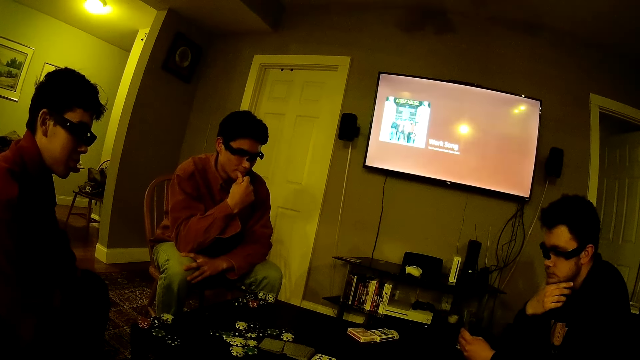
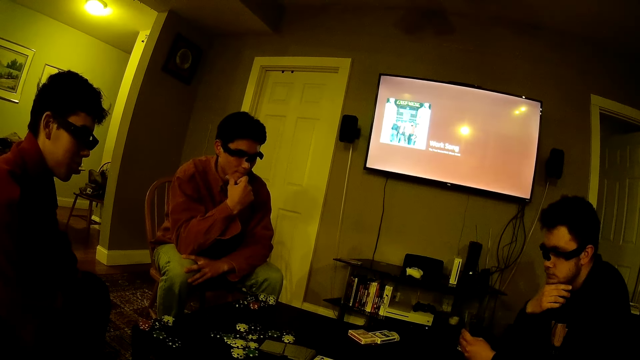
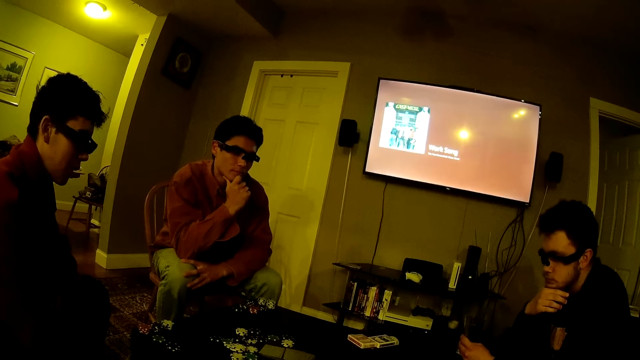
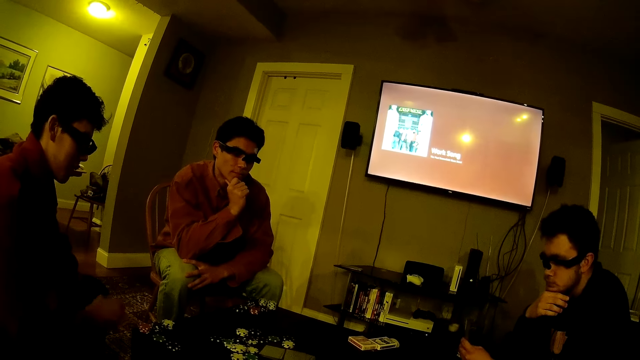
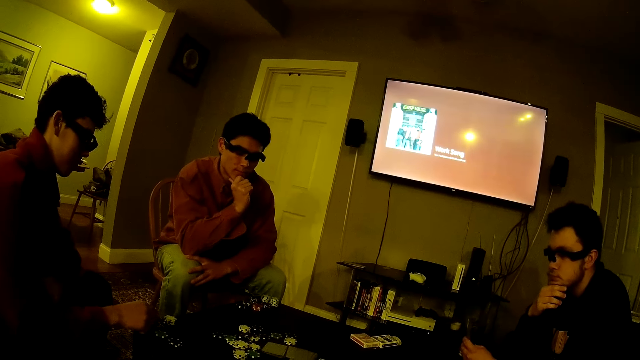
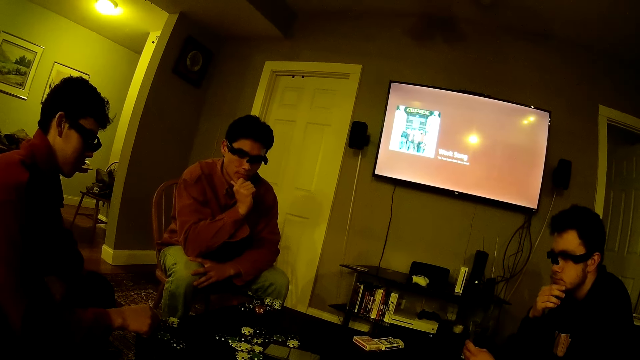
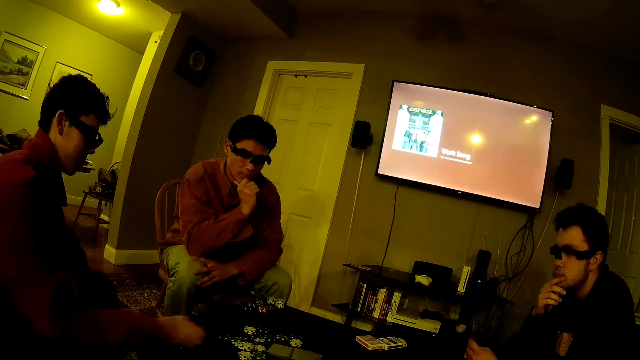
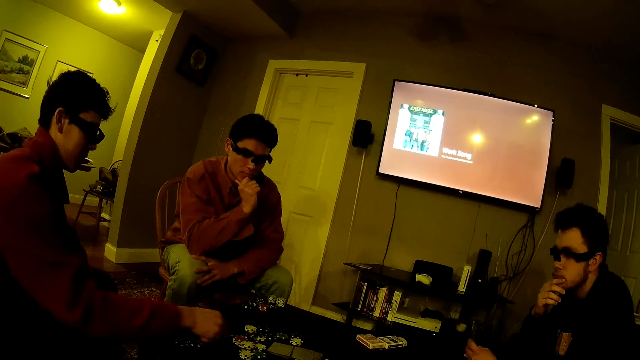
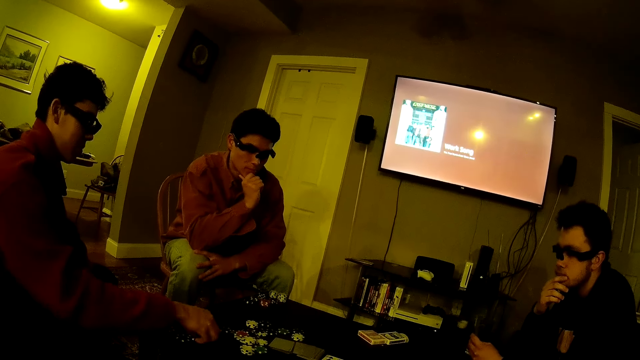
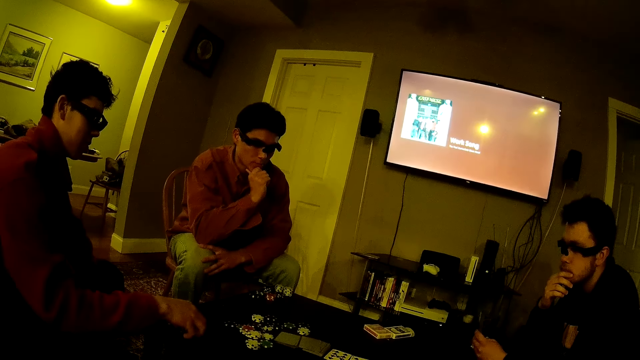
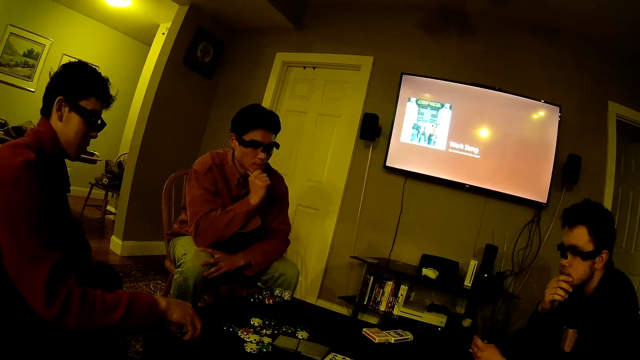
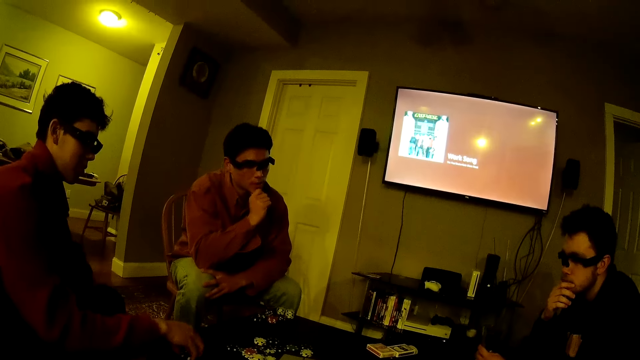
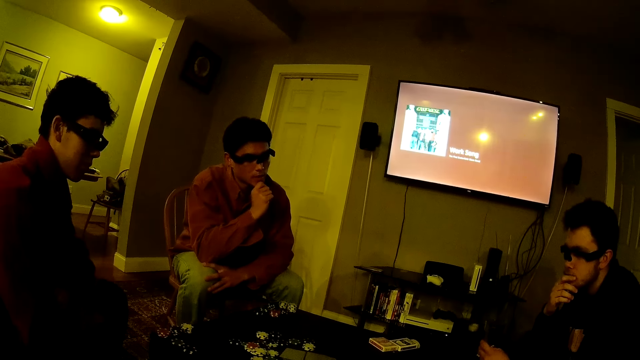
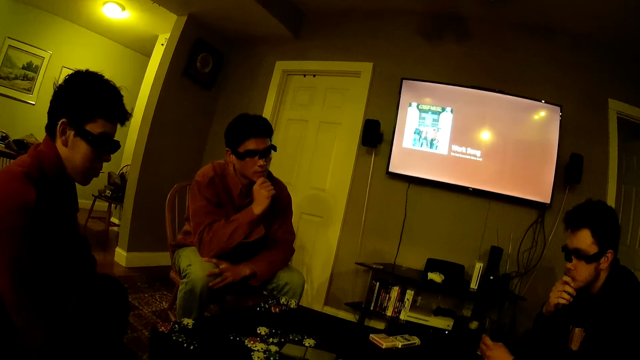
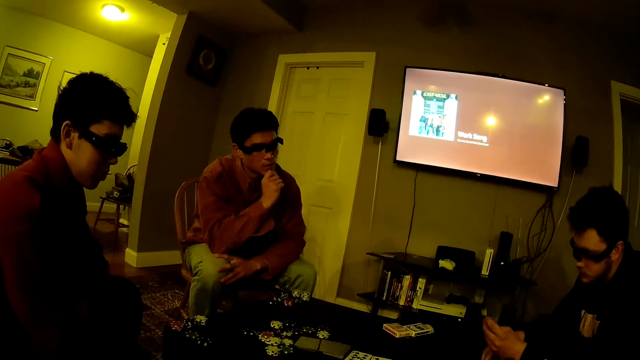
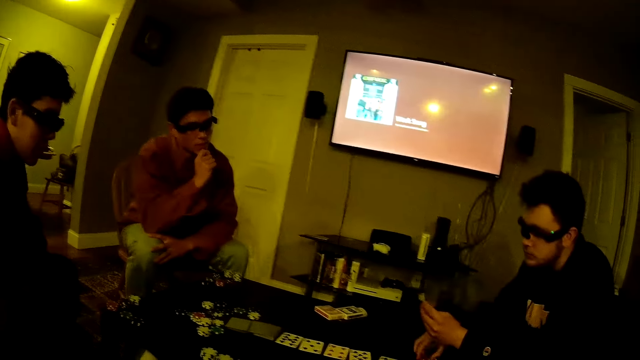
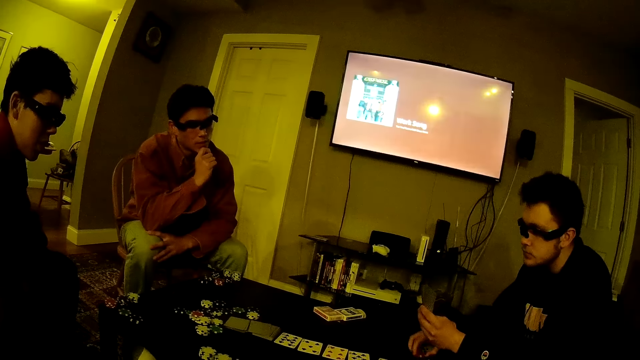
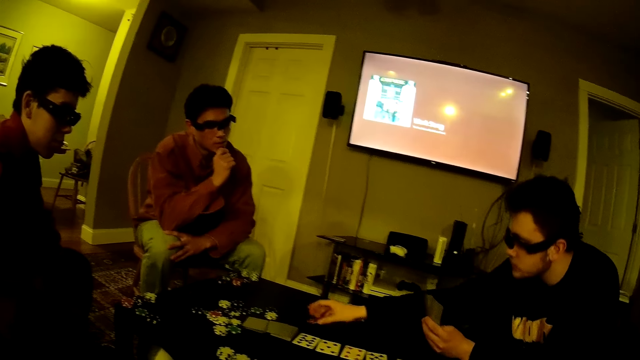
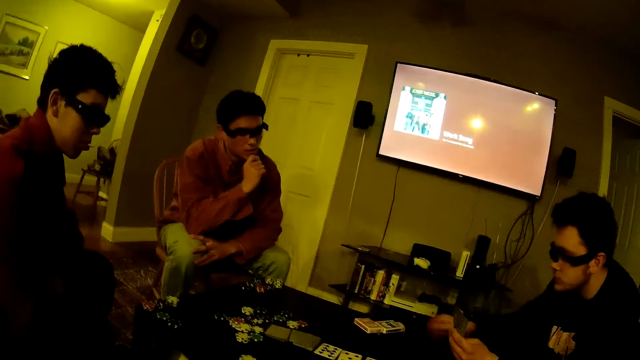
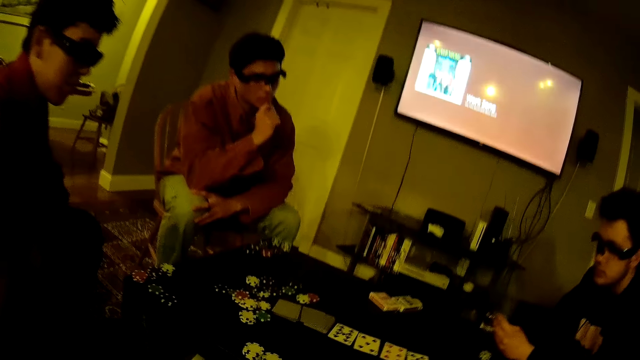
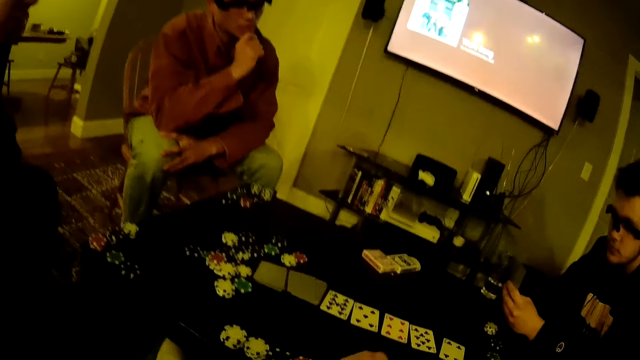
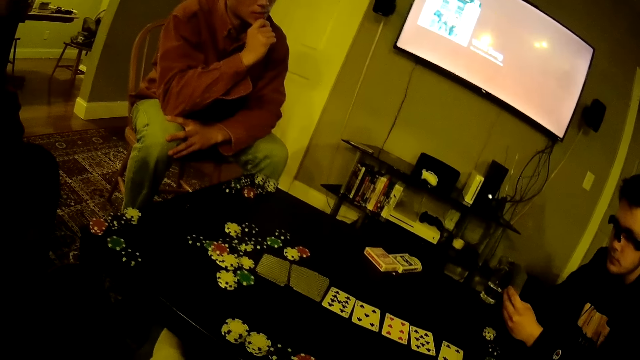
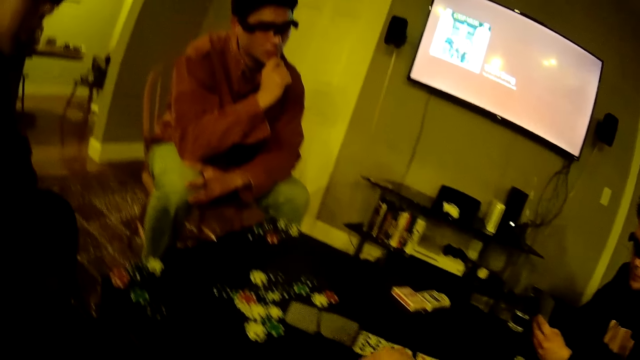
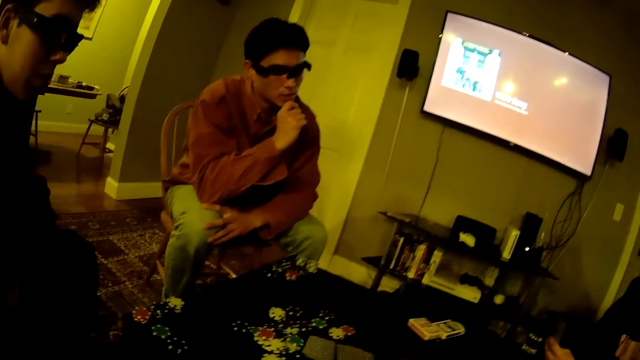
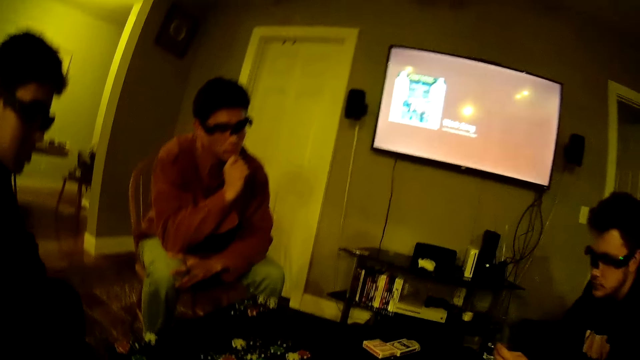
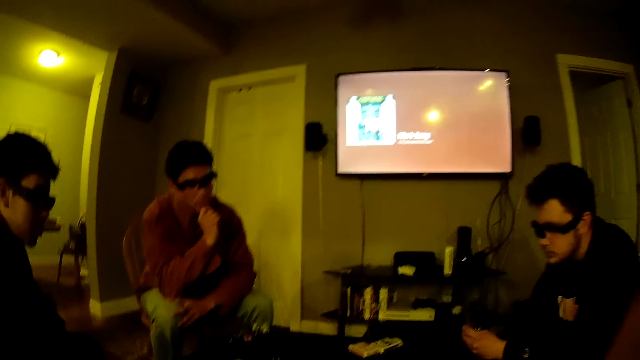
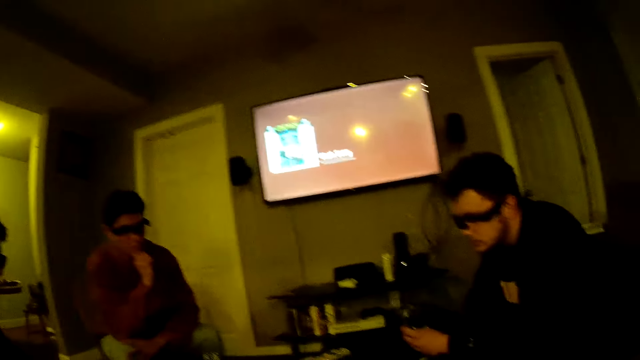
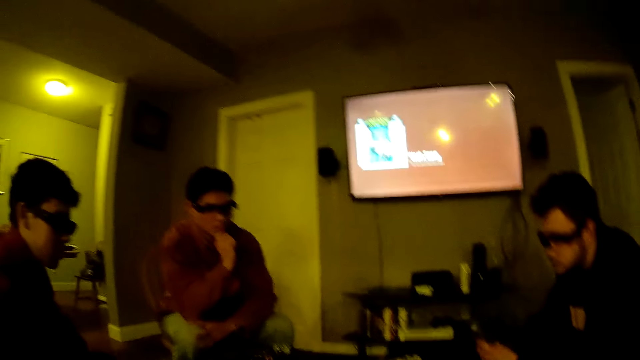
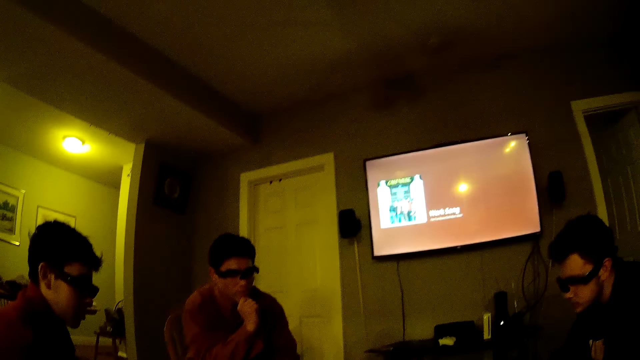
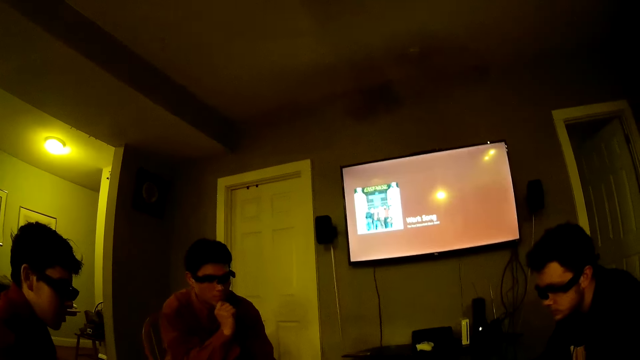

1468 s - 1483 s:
A man picks up a poker chip from the table with his right hand. The man drops the poker chip on the table with his right hand. The man moves some poker chips on the table with his right hand. The camera wearer converses with the man. Another man picks up a poker chip from the table with his right hand. The other man drops the poker chip on the table with his right hand. The other man passes the card on the table. The camera wearer drops a poker chip on the table with his right hand.

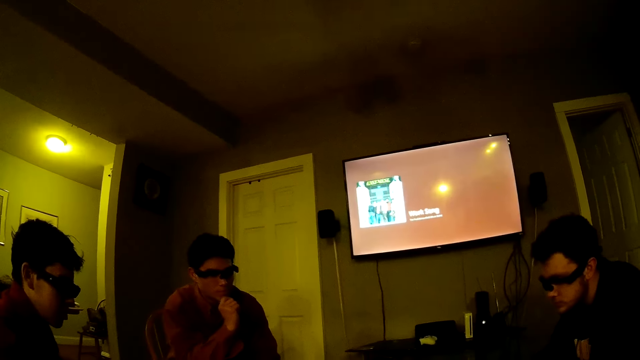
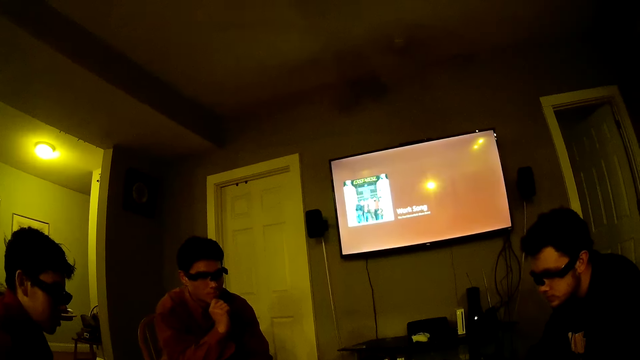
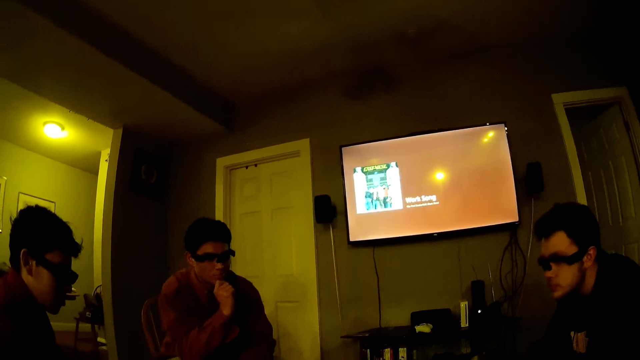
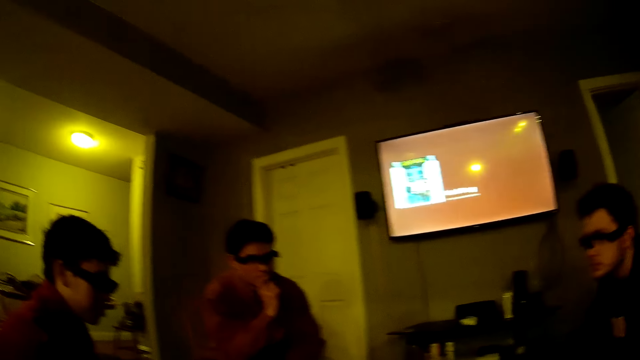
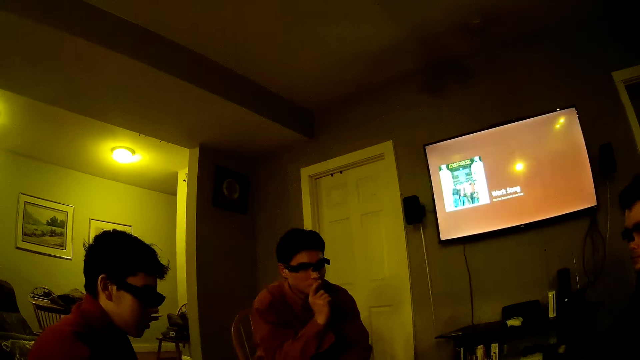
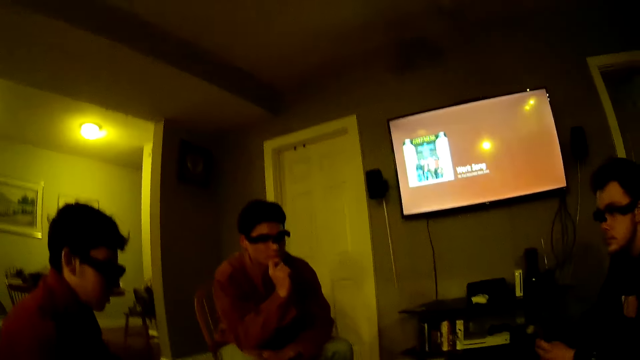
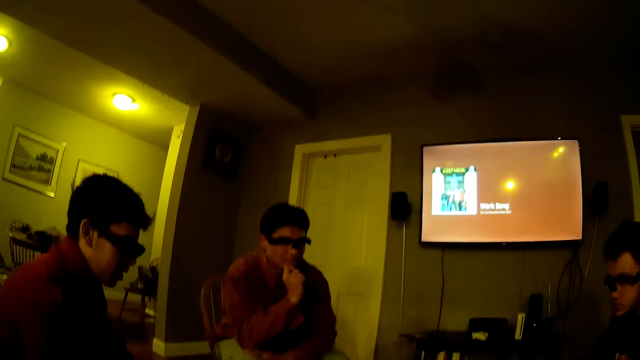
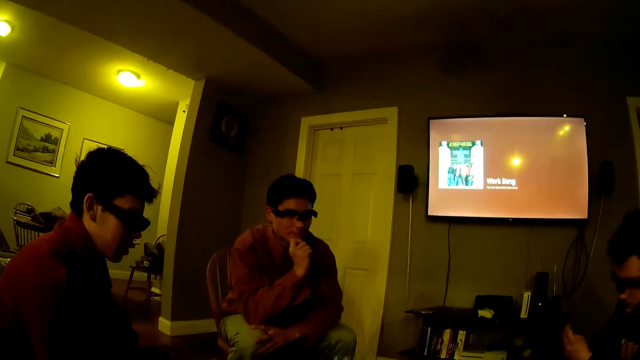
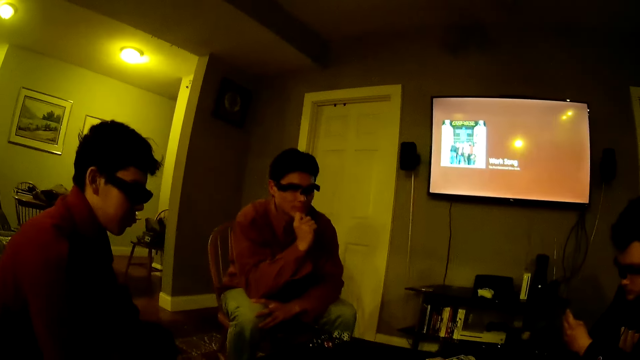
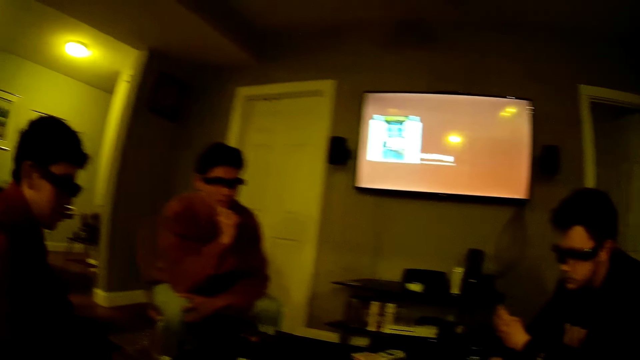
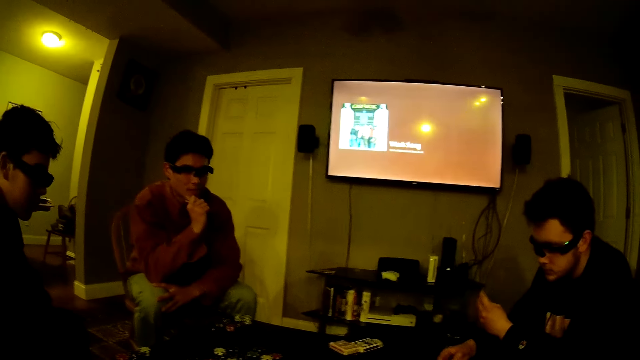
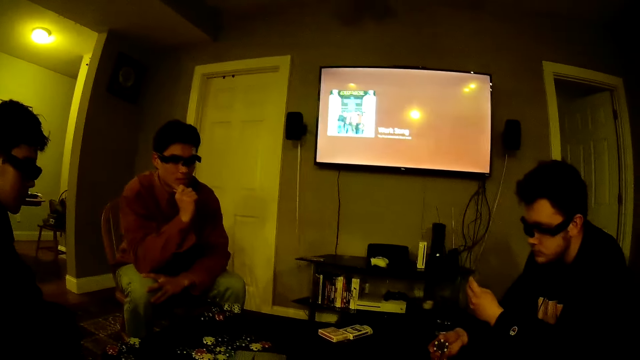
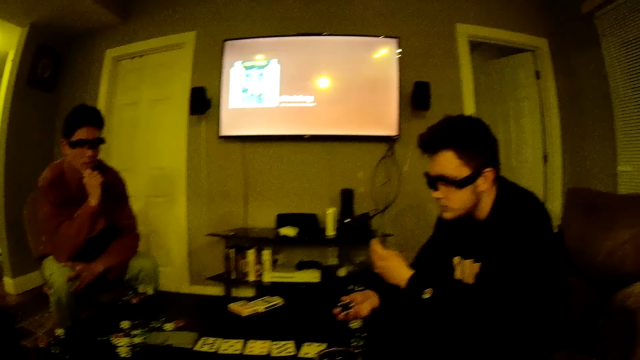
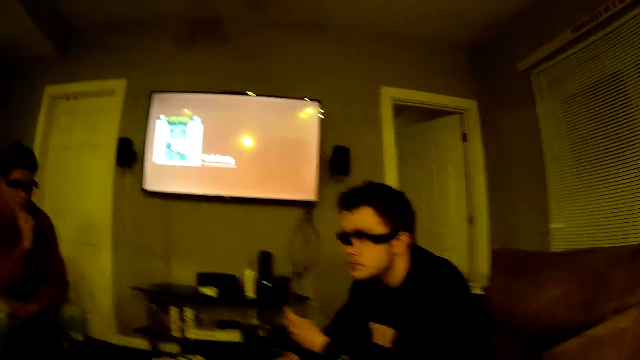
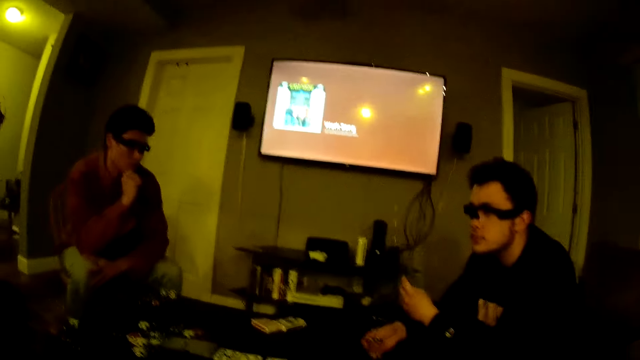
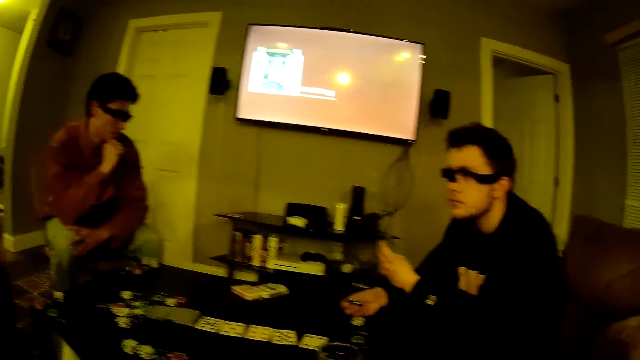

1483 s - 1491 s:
The camera wearer interacts with a man. Another man picks up a poker chip from the table with his right hand.
